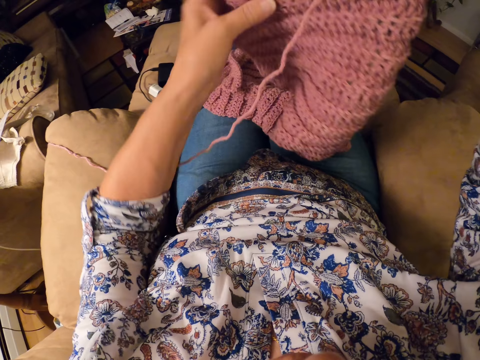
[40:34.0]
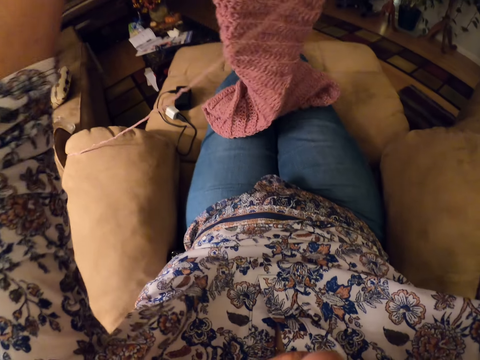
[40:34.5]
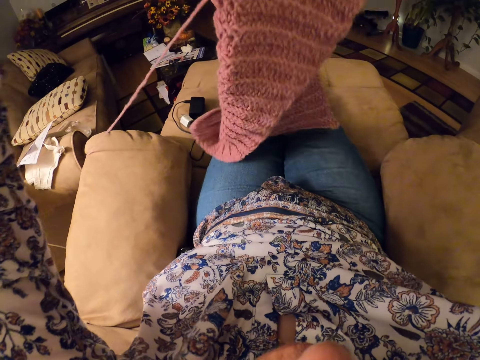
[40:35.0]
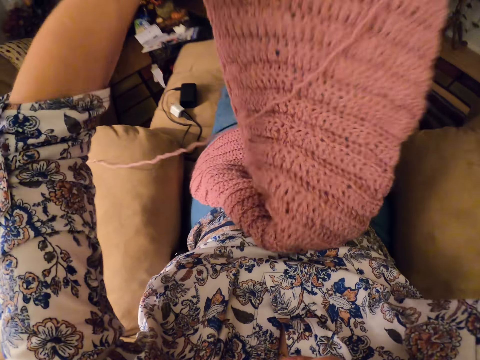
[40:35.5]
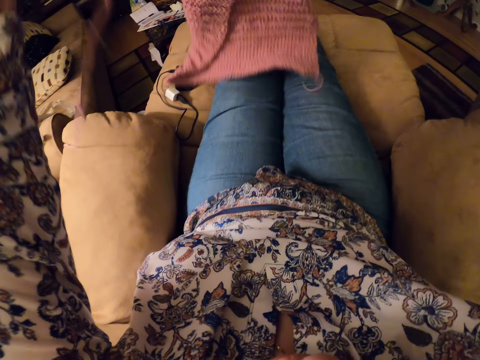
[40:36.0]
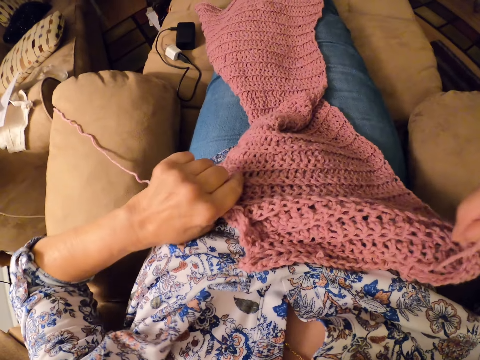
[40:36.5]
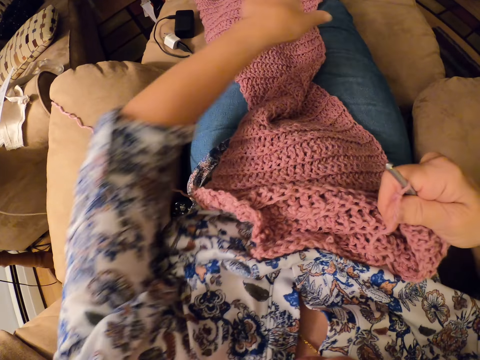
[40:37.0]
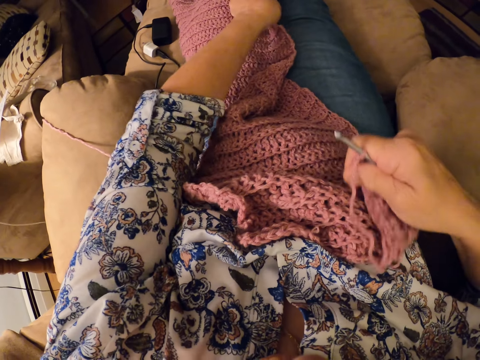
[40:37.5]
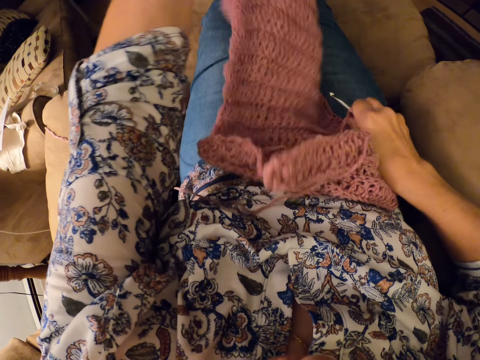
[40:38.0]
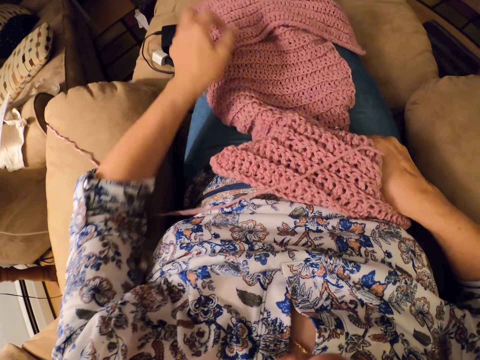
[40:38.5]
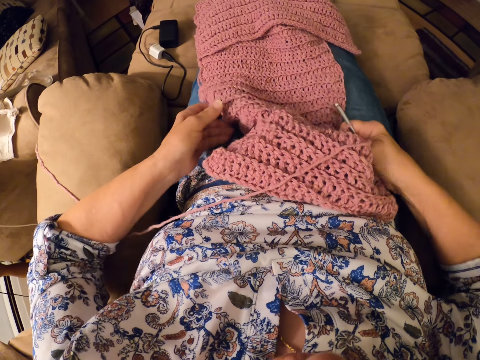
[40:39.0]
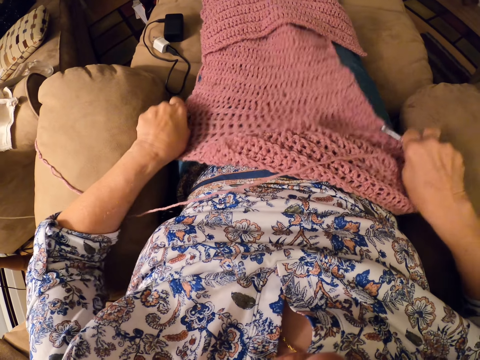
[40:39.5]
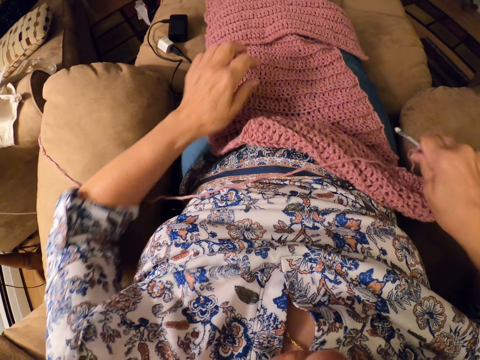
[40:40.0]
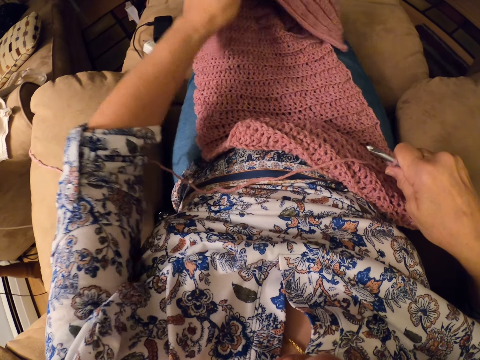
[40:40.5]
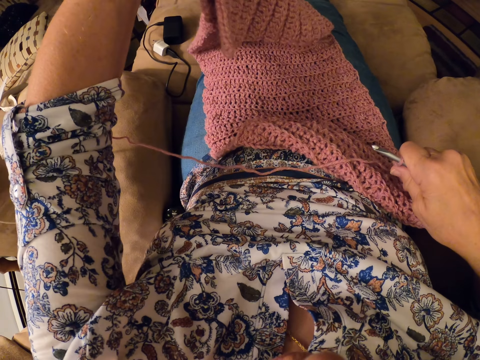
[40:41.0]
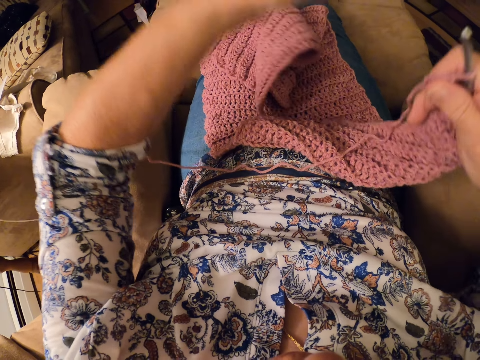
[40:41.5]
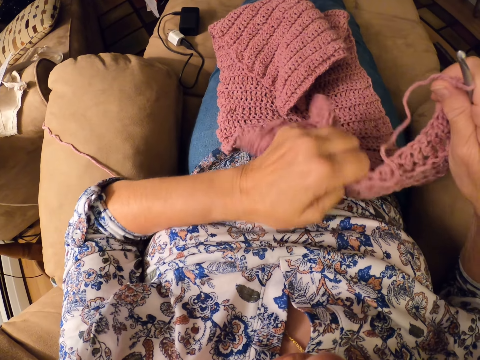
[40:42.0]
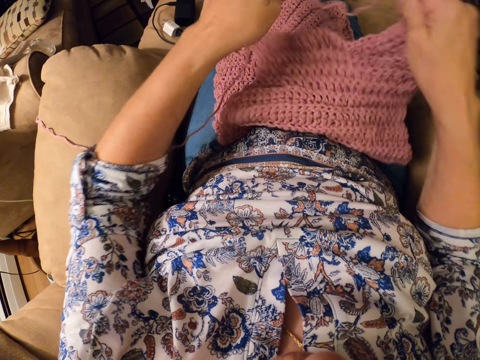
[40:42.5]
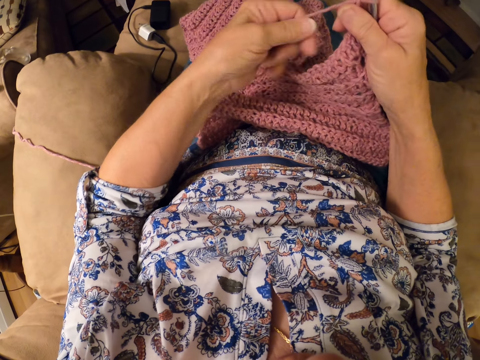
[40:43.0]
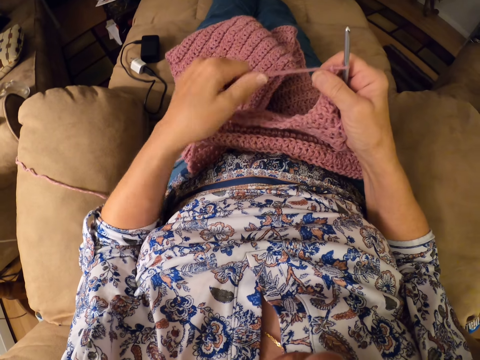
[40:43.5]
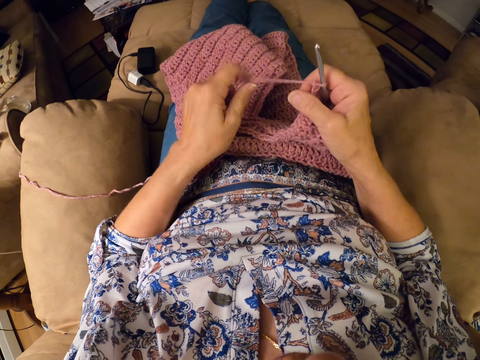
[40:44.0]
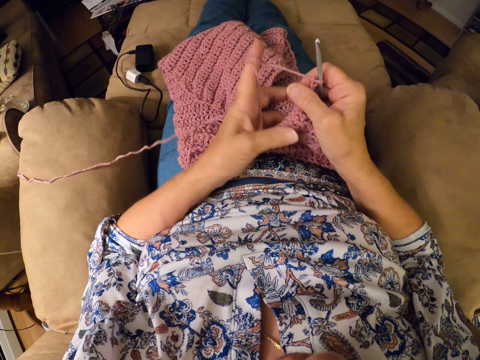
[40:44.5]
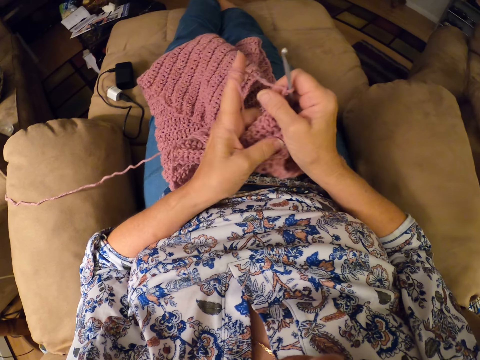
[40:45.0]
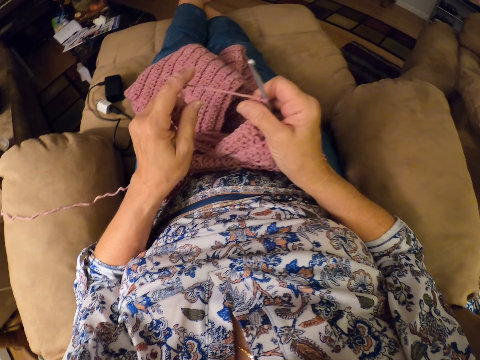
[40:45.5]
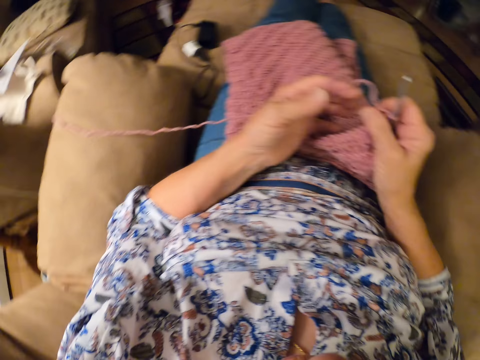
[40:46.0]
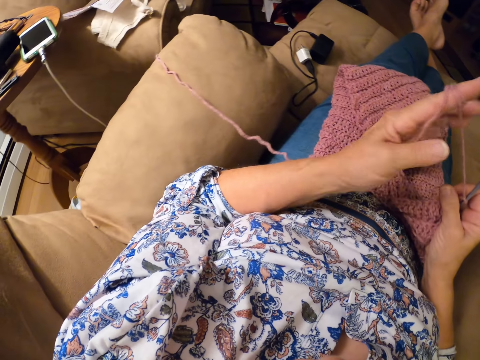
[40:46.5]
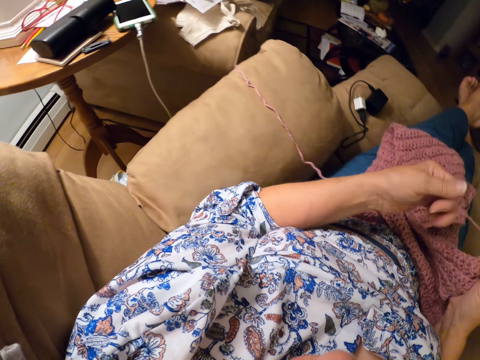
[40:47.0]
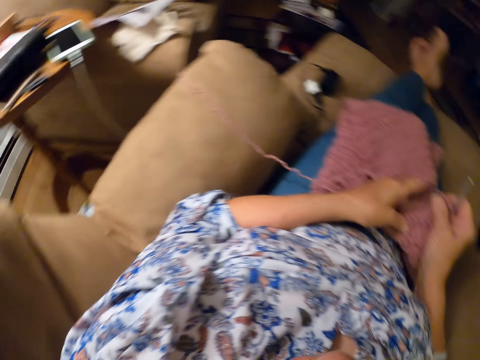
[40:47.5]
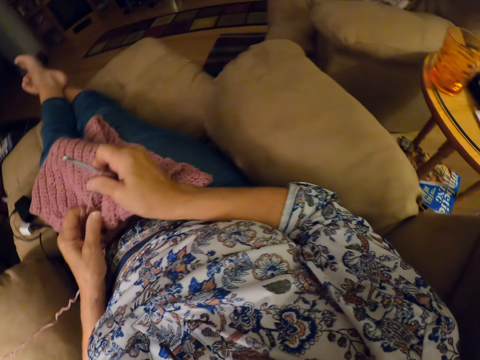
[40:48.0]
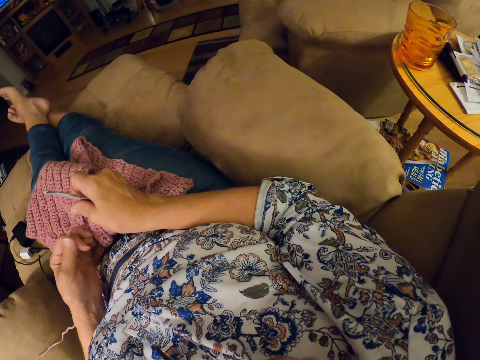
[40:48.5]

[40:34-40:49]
The camera wearer adjusts the crochet with both hands. She stretches the crochet with both hands. She raises the crochet with her left hand. She drops the crochet and adjusts the crochet with both hands. She twirls the yarn around her left hand. She looks sideways.

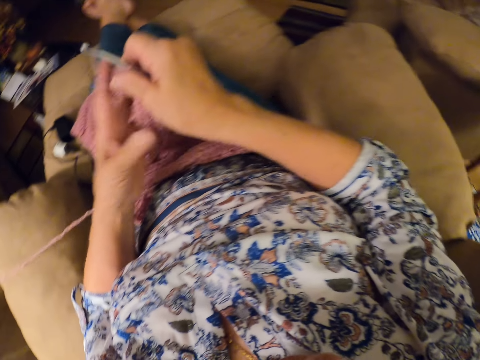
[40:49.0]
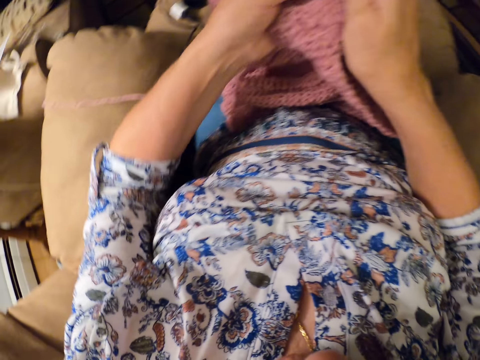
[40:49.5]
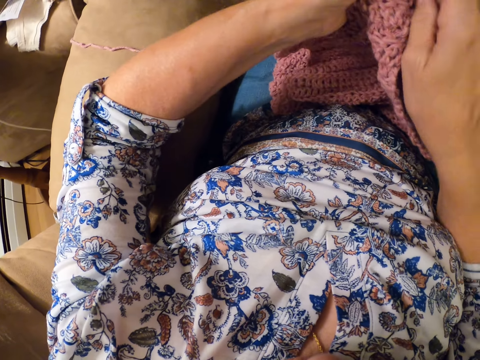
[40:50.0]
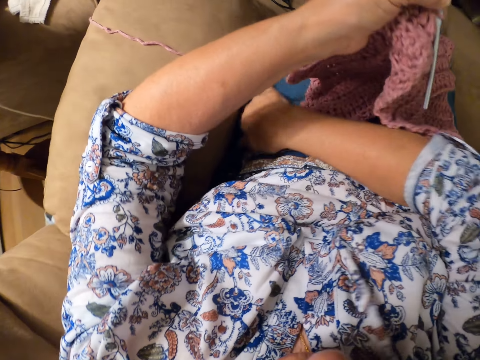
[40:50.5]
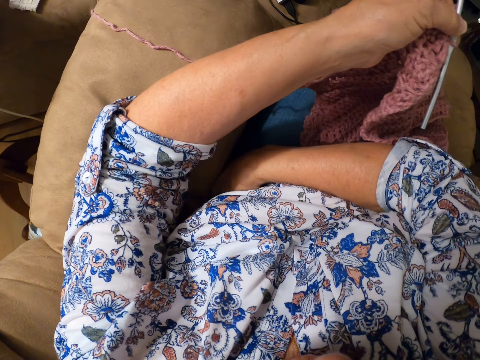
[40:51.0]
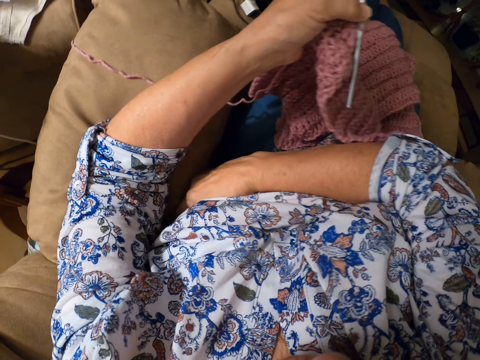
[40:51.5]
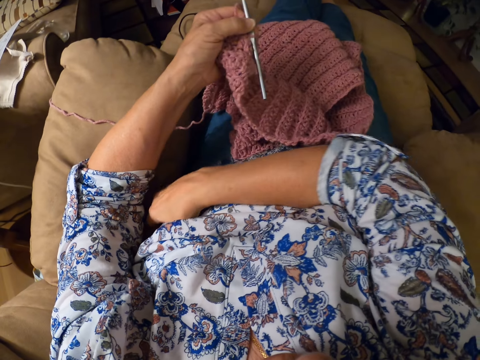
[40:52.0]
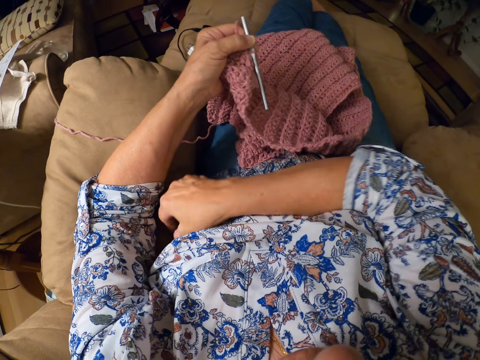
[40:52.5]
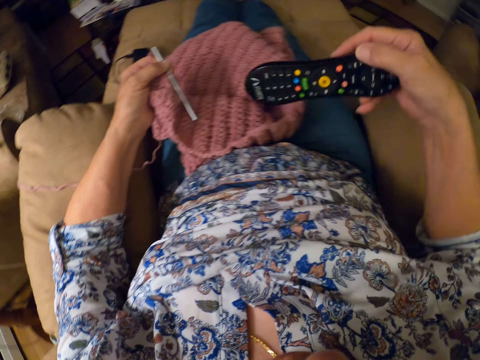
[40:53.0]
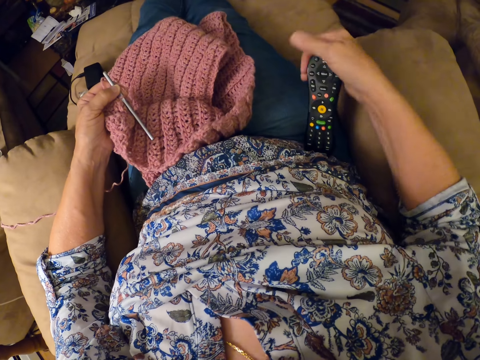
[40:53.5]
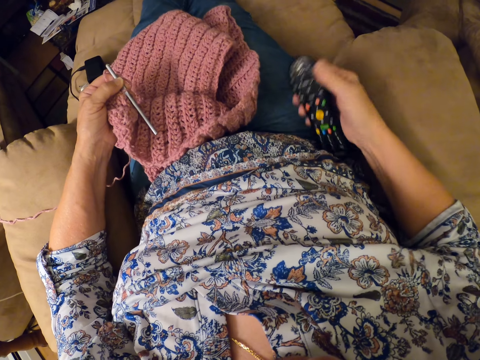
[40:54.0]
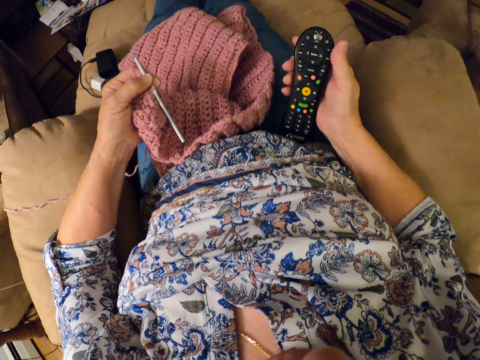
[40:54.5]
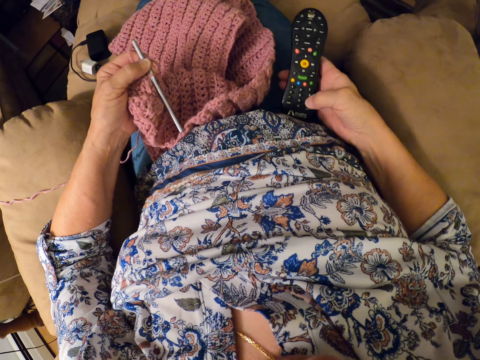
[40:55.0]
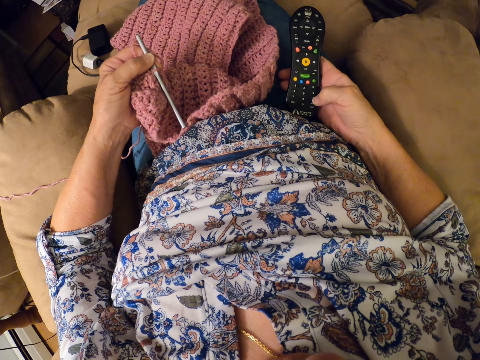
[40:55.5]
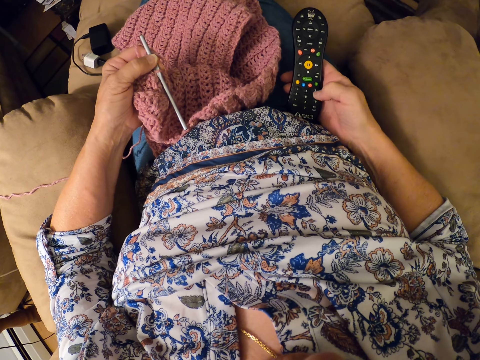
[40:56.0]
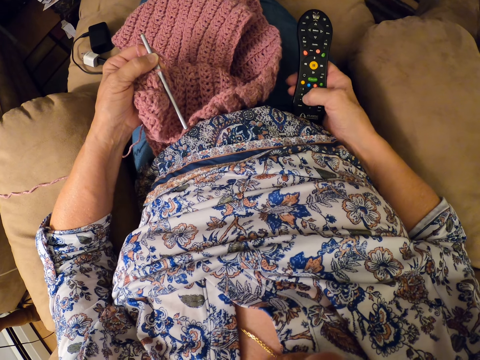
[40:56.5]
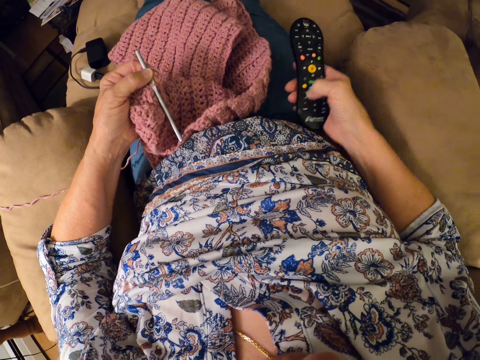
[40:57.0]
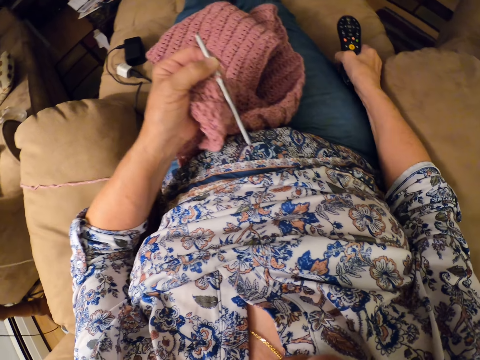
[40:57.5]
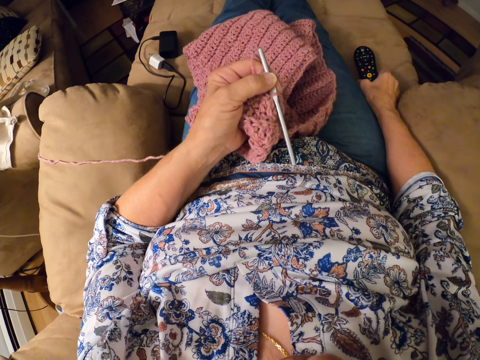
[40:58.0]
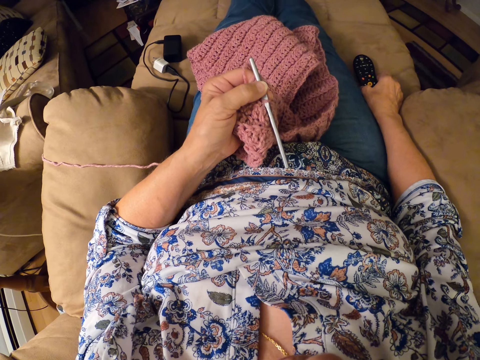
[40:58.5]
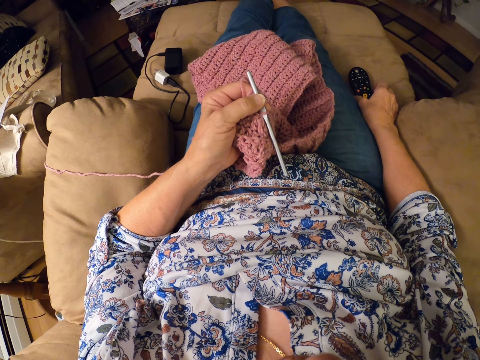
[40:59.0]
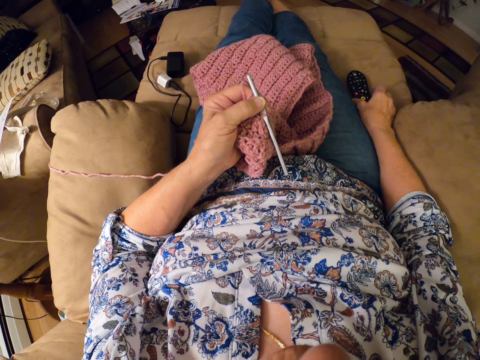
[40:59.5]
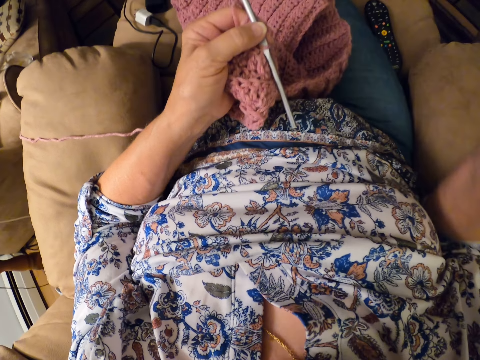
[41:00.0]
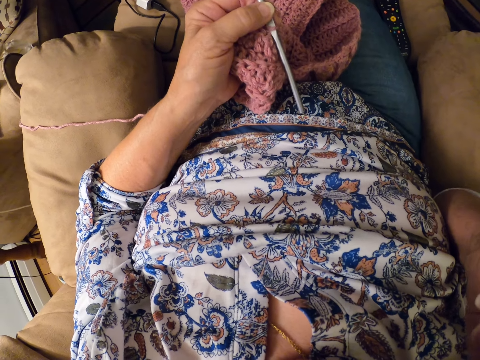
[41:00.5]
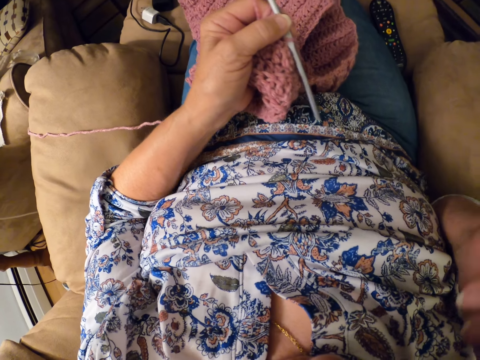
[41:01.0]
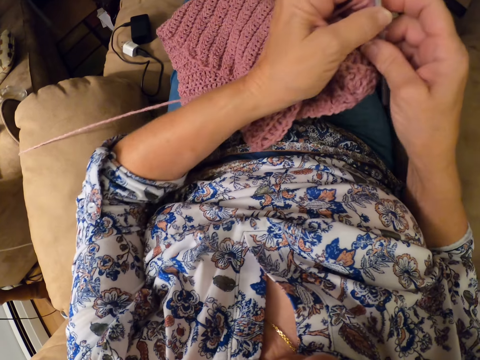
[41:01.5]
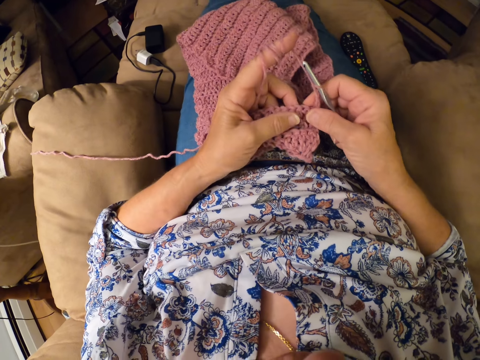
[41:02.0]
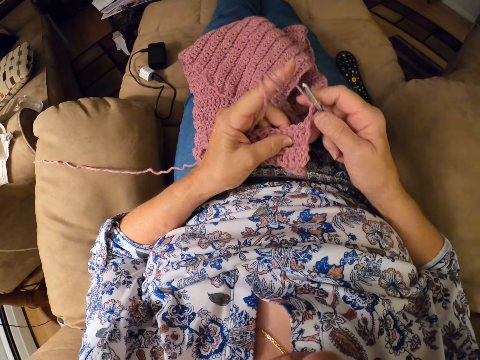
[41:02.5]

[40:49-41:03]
The camera wearer holds the garment. She puts her right hand by her left side on the chair. She removes a remote from her left side on the chair. She adjusts the remote in her right hand. She presses buttons on the remote. She holds the remote. She drops the remote beside her thighs on the chair. She raises her right hand. She touches her face. She passes a crocheting hook in her left hand to her right hand. She crochets the garment.
